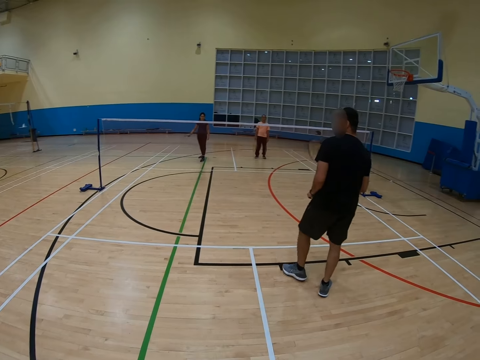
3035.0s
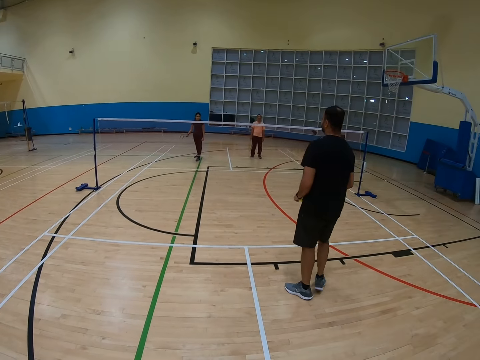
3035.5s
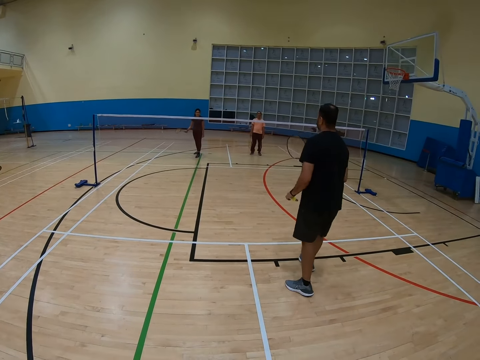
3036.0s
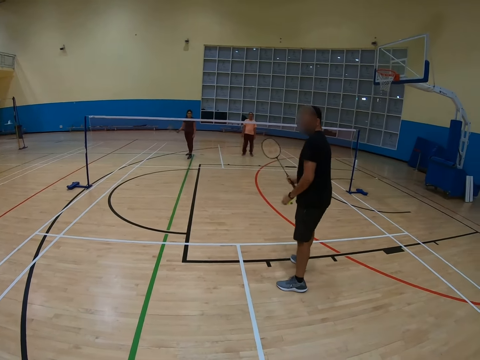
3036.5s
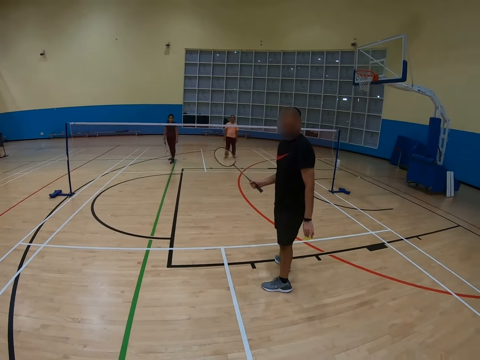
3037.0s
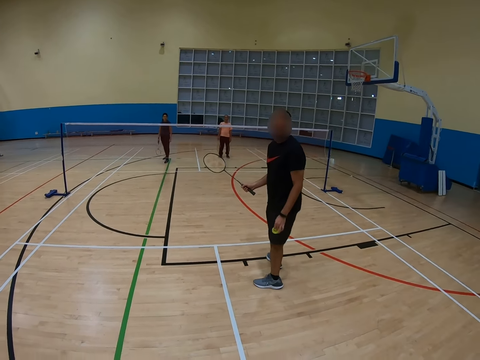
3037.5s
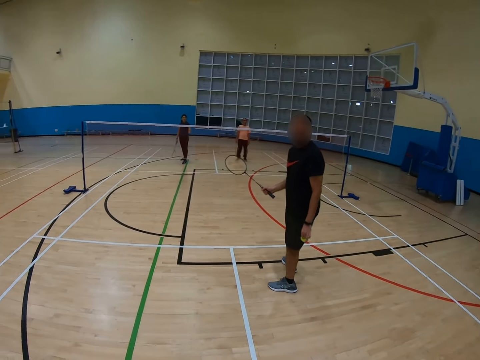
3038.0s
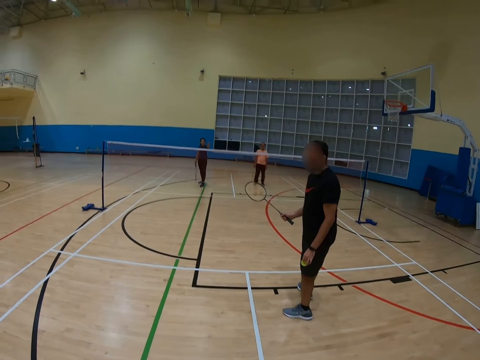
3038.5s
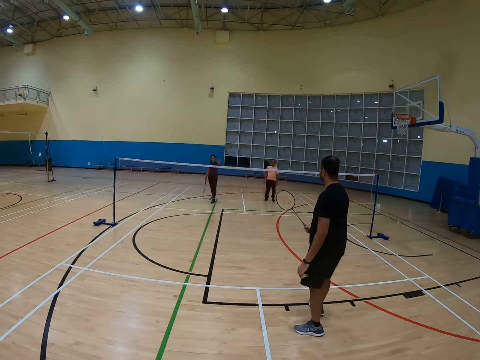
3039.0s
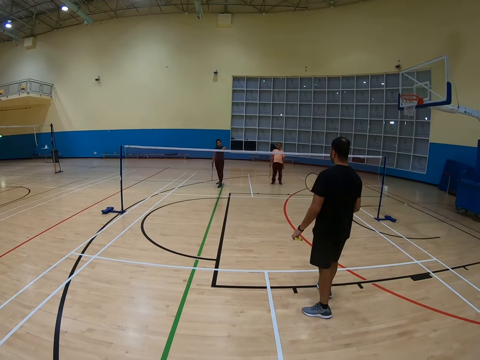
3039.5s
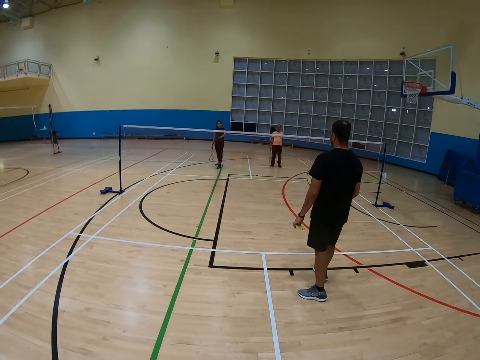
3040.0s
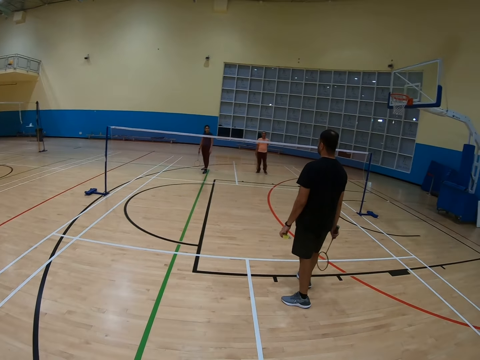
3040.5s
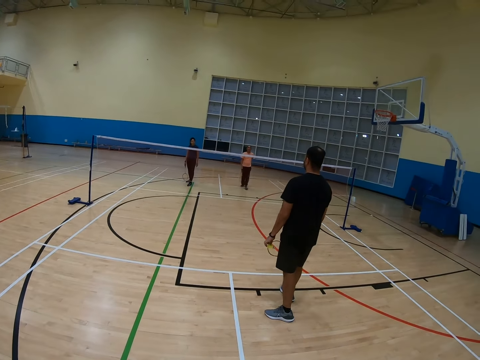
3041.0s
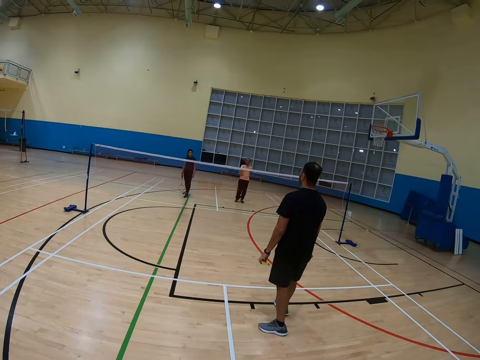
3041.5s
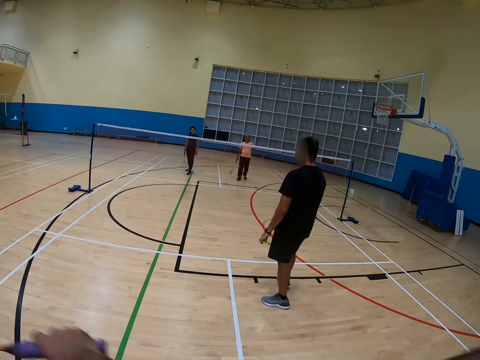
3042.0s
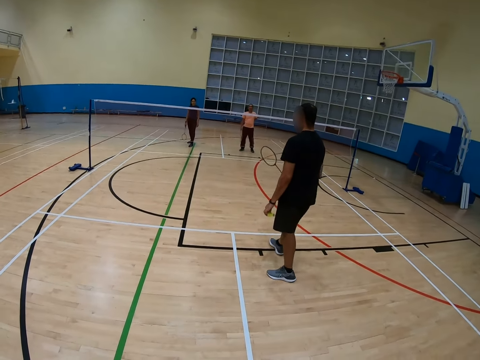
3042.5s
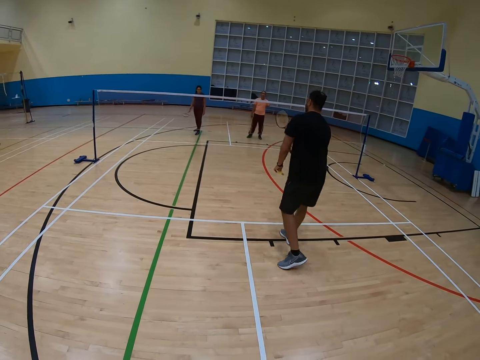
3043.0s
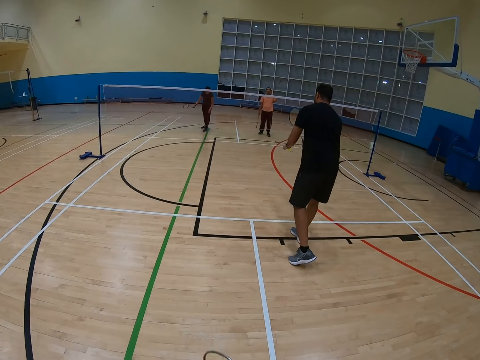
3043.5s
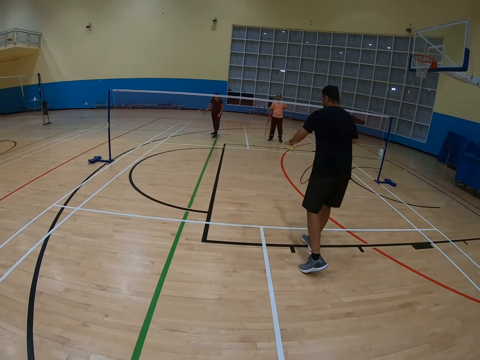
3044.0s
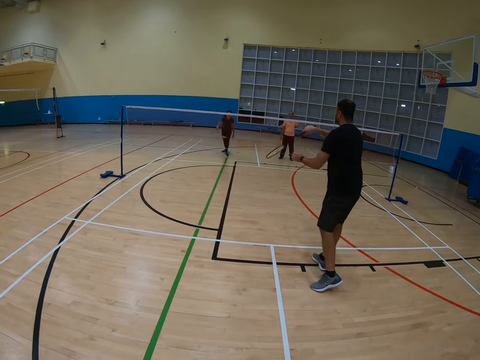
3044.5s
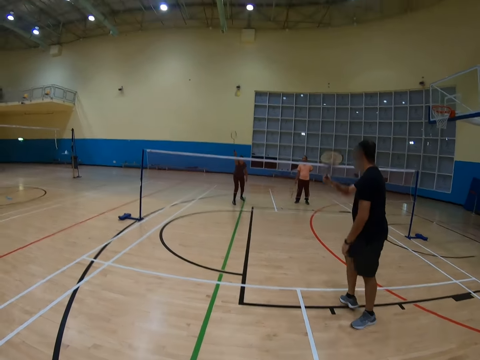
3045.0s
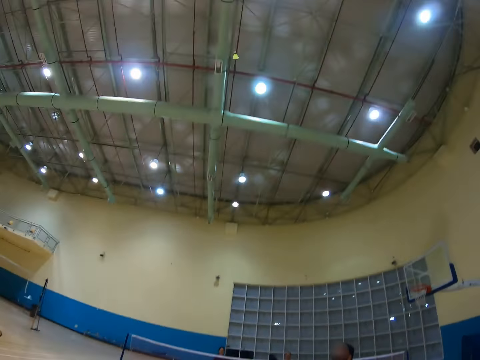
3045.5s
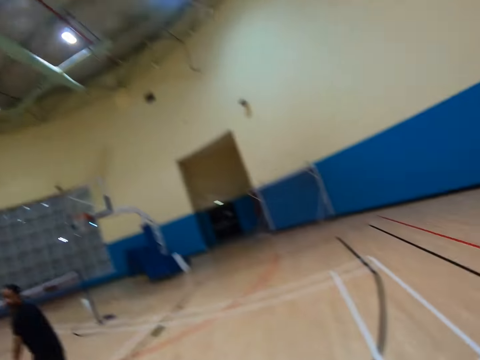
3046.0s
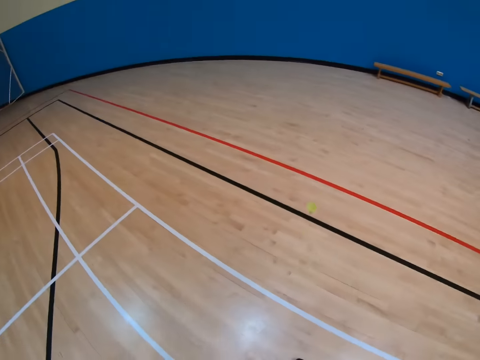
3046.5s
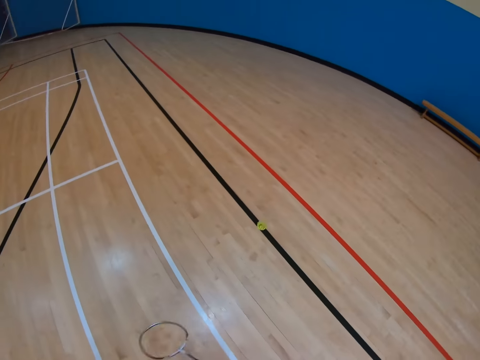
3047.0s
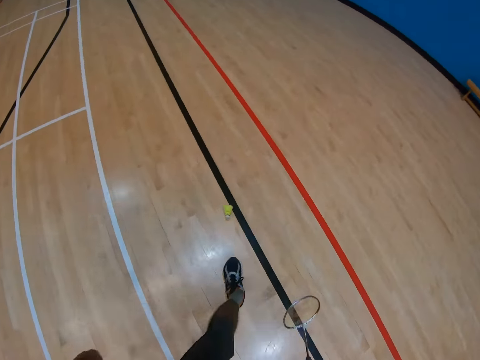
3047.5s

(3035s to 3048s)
A man turns around. The man holds a racket. The camera wearer turns around. They turn around again.

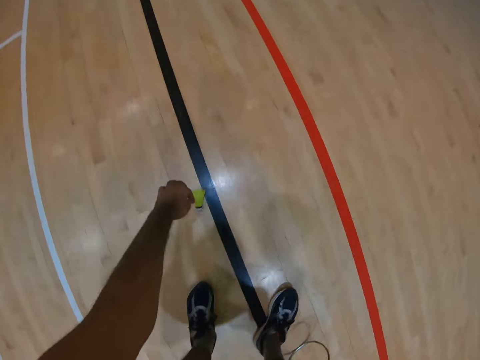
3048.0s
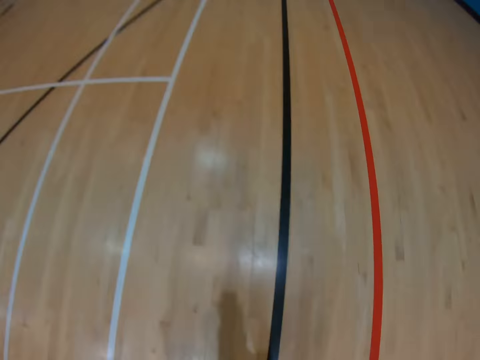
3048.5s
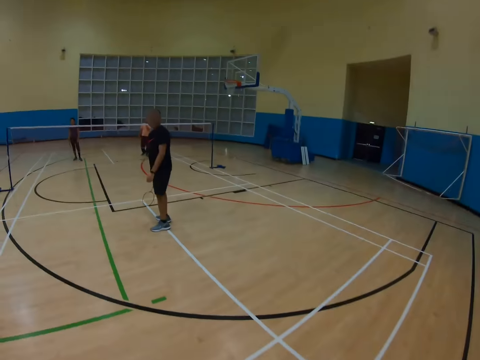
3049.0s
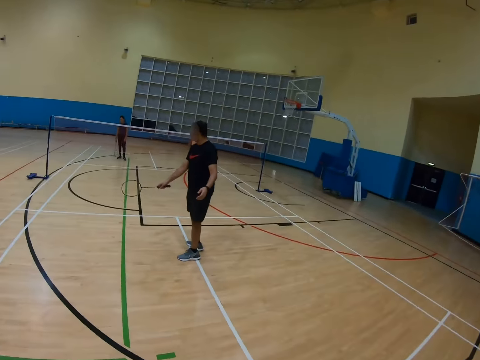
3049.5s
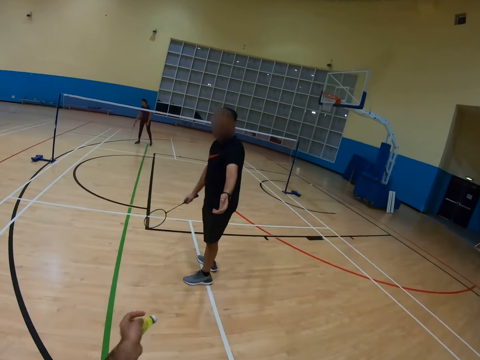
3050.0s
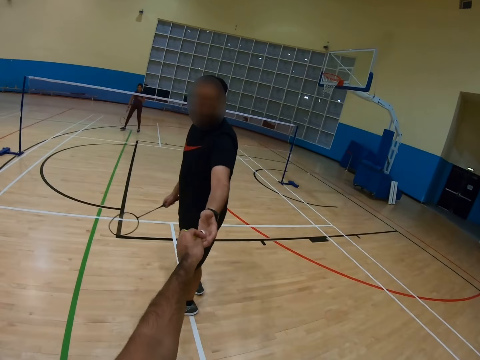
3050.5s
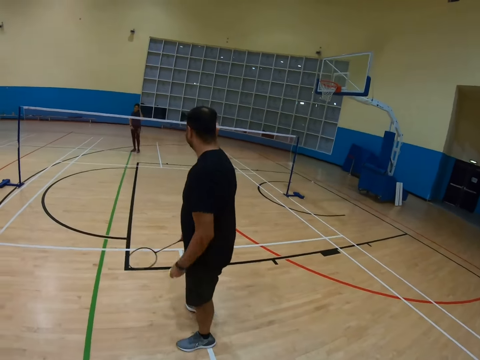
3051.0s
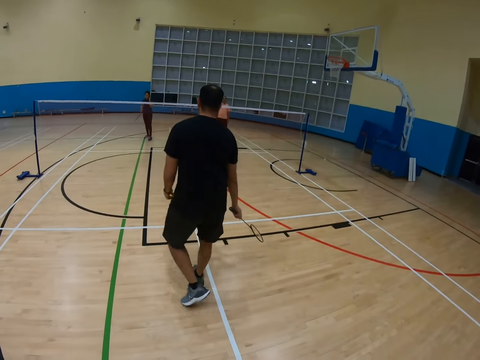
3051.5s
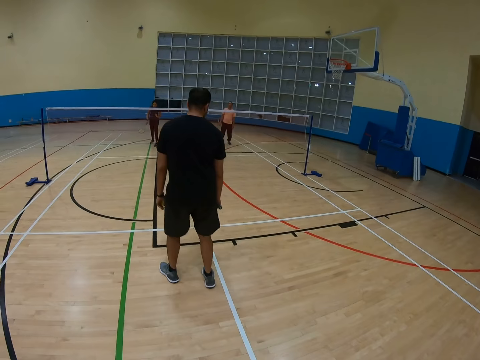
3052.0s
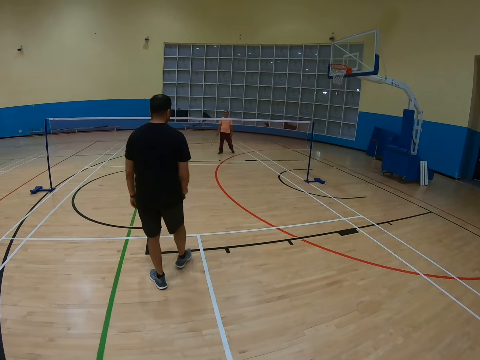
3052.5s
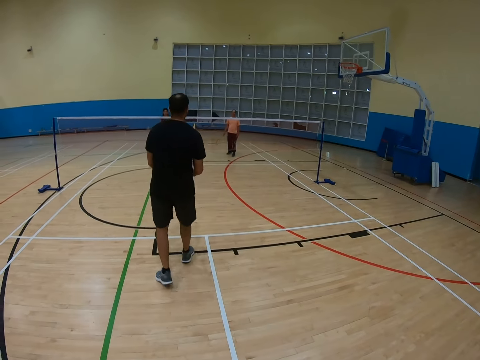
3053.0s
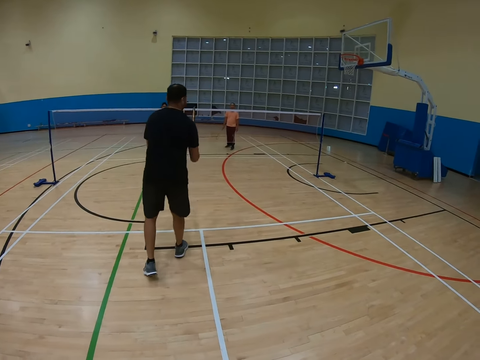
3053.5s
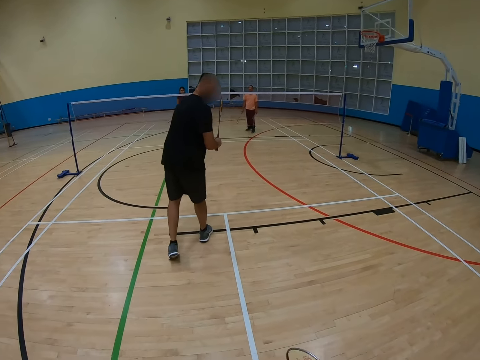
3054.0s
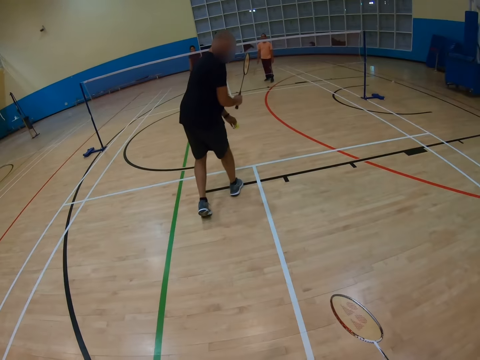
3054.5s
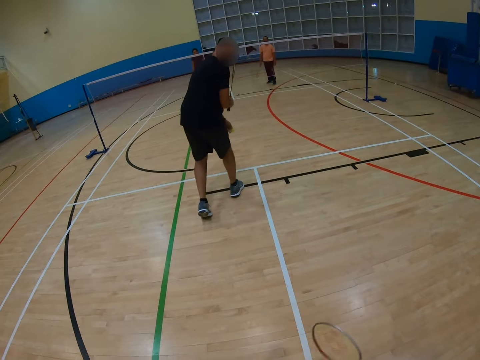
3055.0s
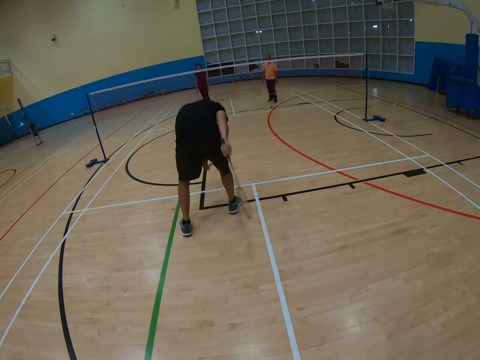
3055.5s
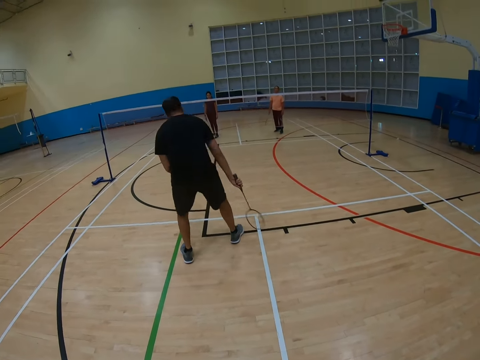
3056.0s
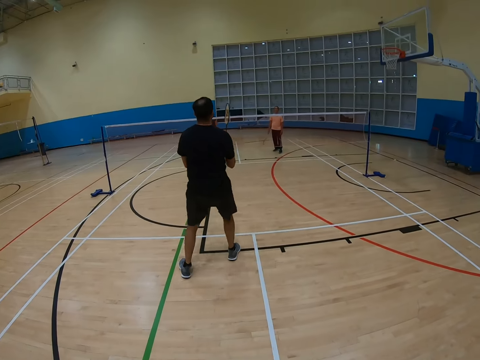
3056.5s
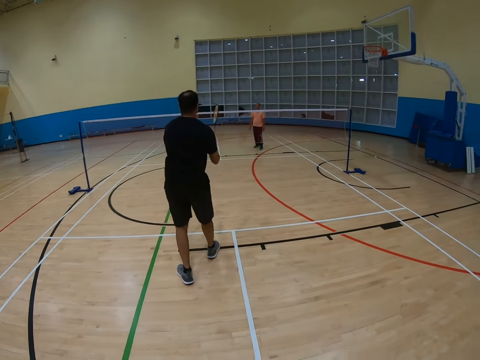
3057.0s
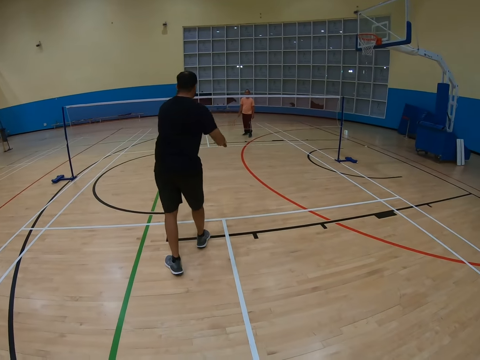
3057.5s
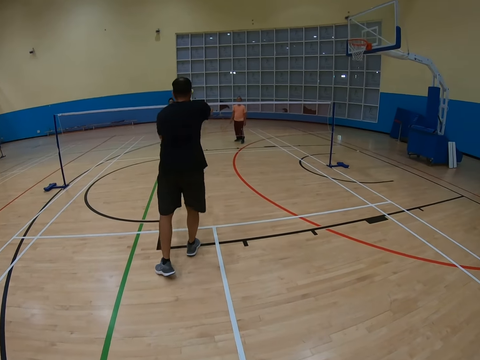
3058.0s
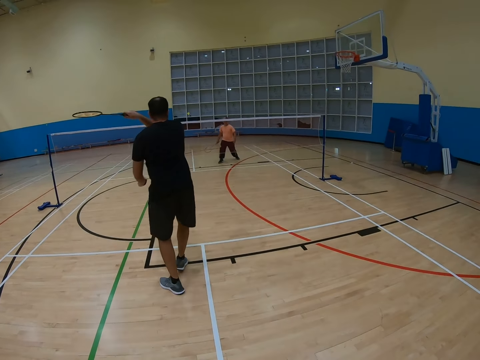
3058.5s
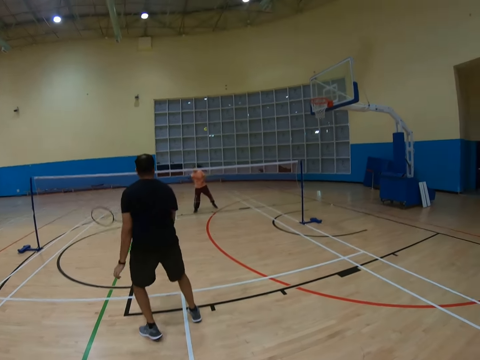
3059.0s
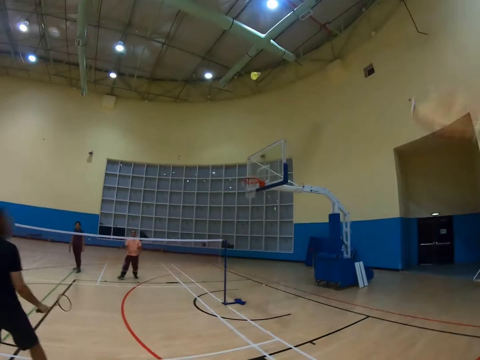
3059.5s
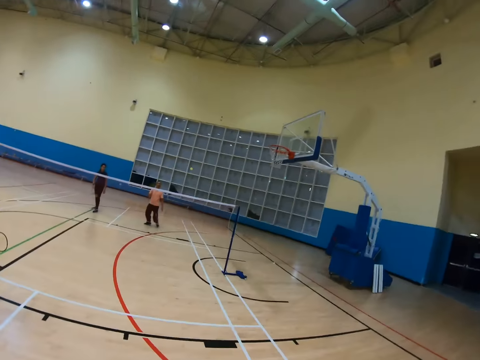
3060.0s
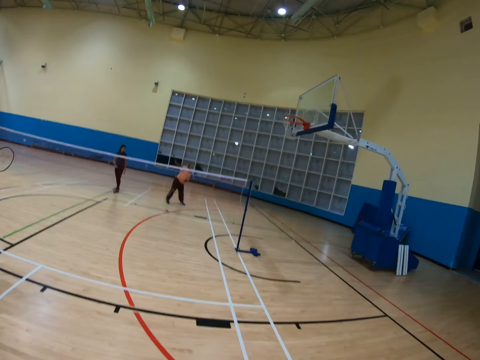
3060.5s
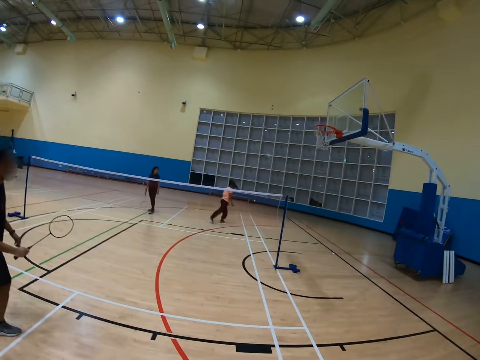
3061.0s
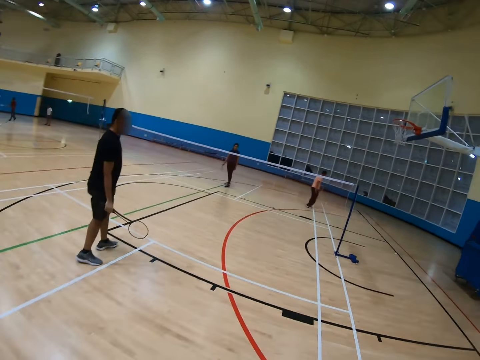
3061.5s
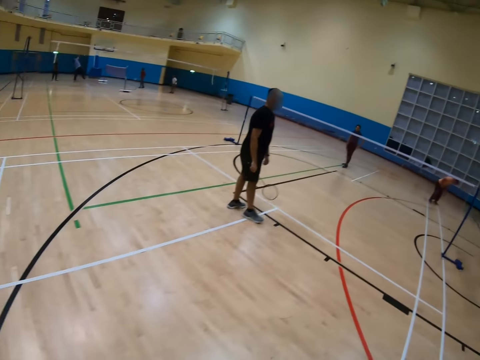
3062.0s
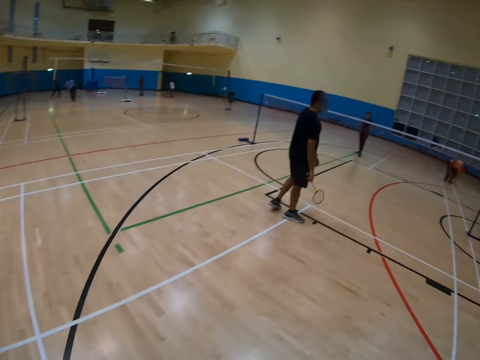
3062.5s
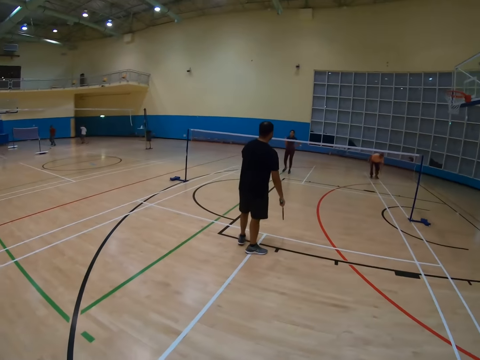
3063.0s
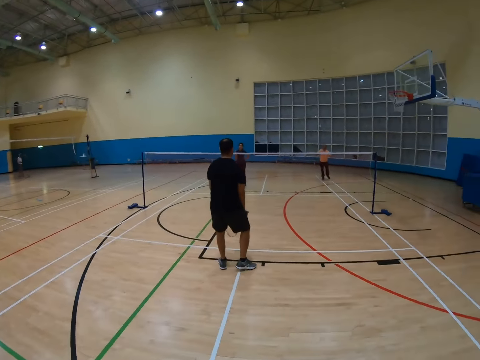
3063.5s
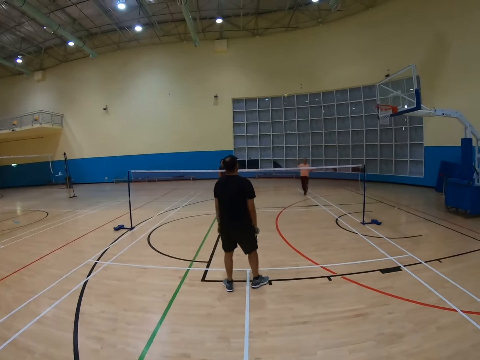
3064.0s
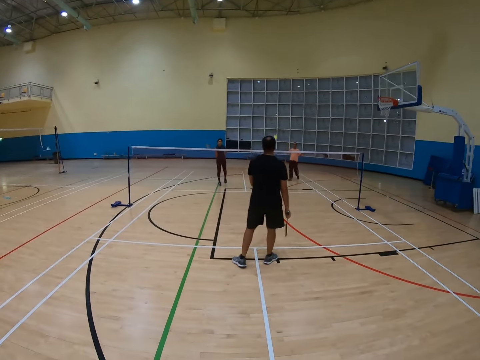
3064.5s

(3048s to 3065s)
The camera wearer bends down and turns around. A man holds a racket. The man holds a shuttlecock. The man takes the shuttle from the camera wearer. The man moves around. The man turns at the back. The man holds the racket. The man hits the shuttlecock with the racket. The camera wearer turns around.
